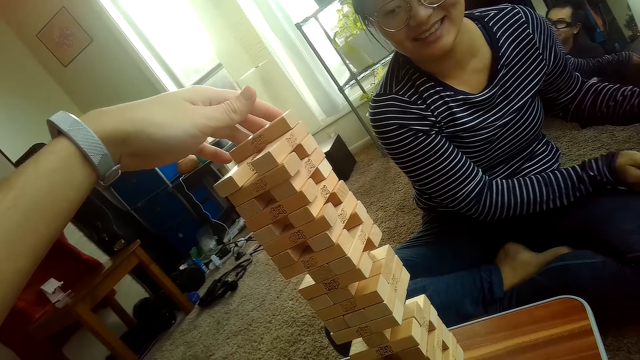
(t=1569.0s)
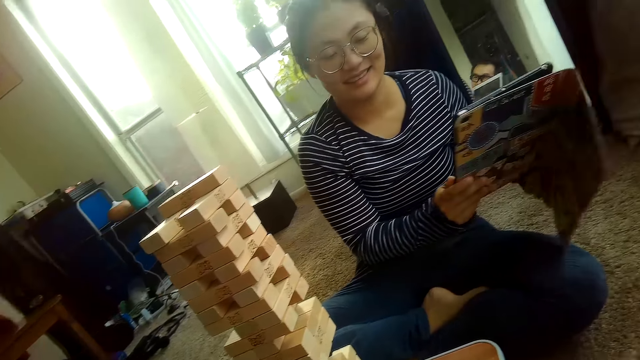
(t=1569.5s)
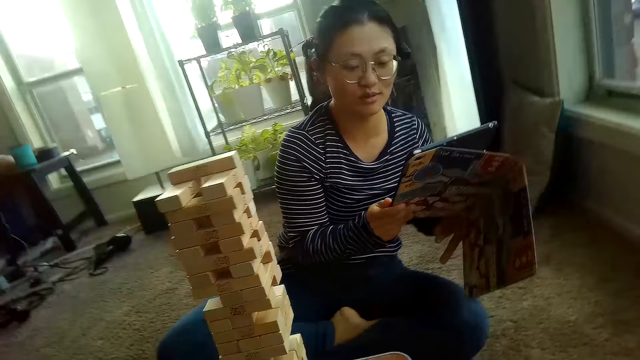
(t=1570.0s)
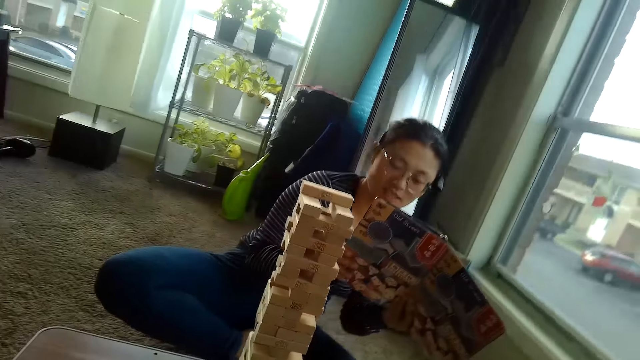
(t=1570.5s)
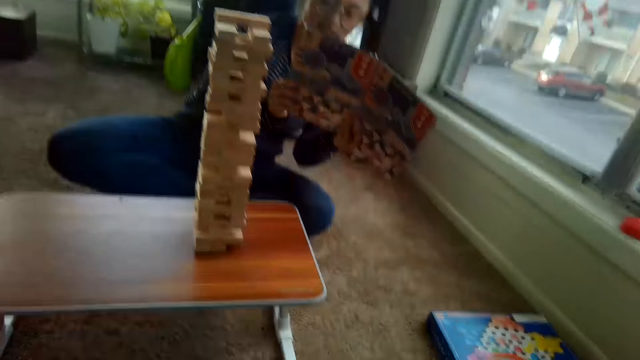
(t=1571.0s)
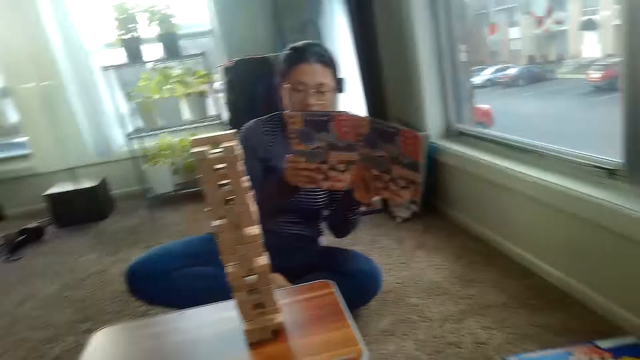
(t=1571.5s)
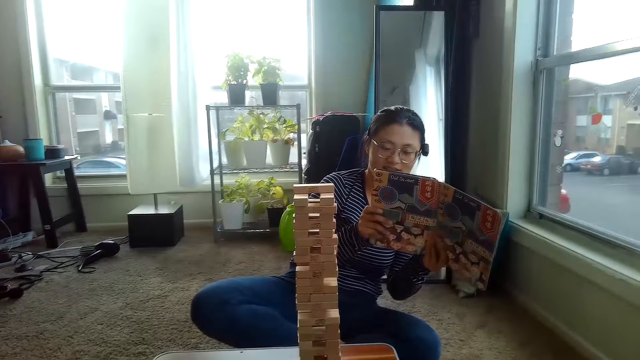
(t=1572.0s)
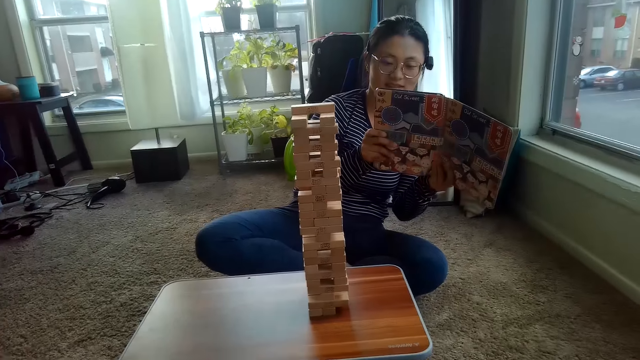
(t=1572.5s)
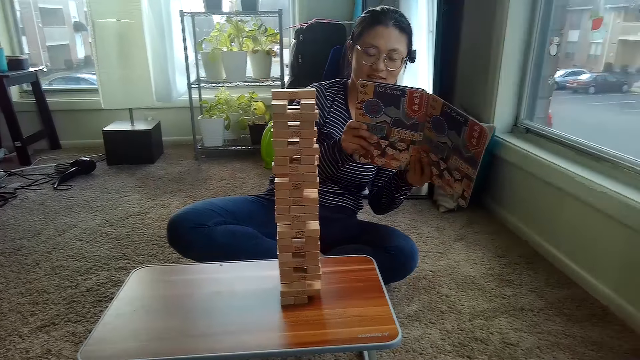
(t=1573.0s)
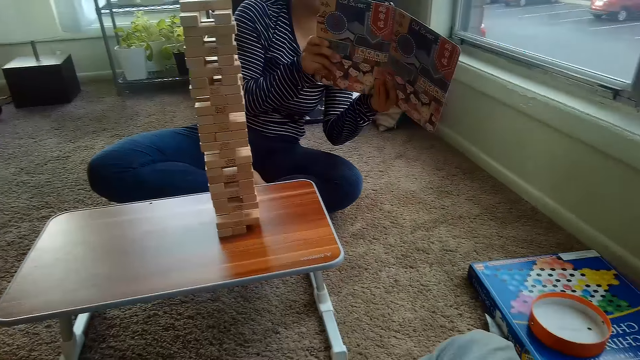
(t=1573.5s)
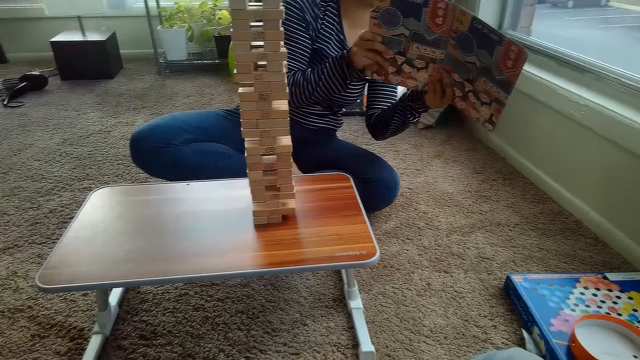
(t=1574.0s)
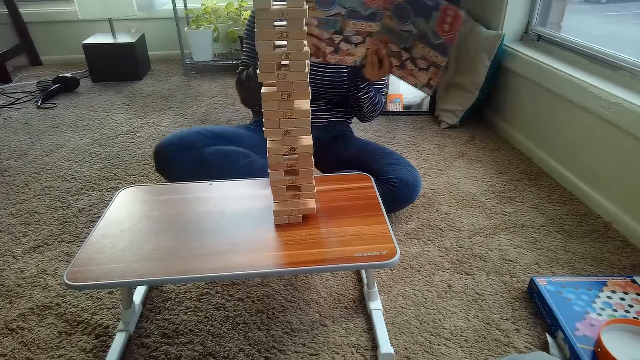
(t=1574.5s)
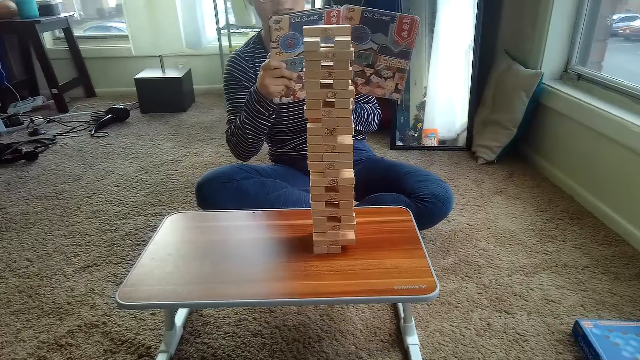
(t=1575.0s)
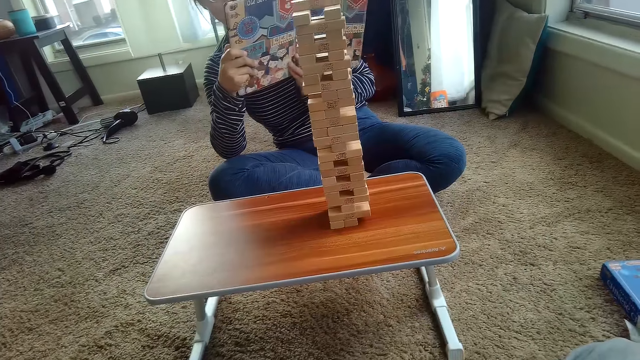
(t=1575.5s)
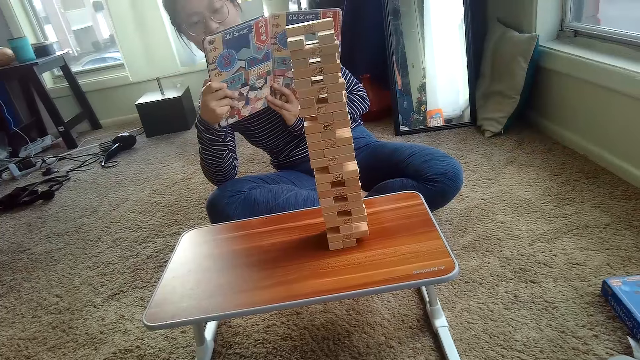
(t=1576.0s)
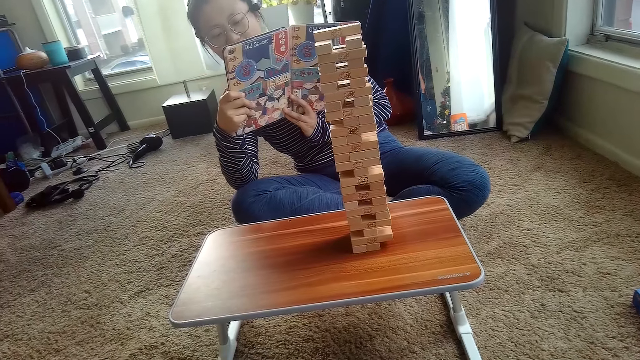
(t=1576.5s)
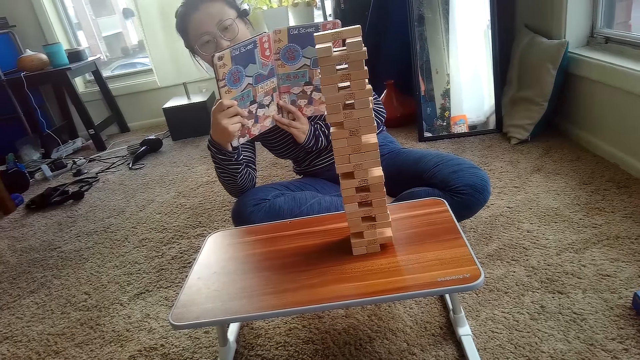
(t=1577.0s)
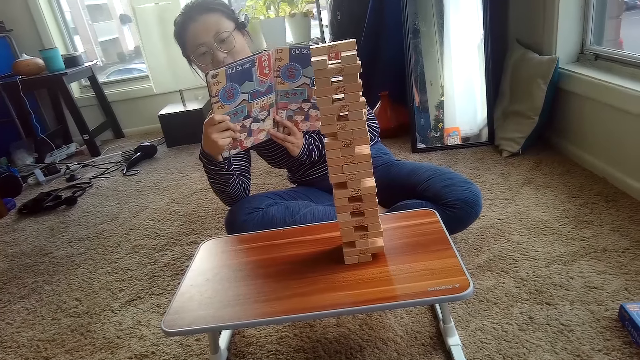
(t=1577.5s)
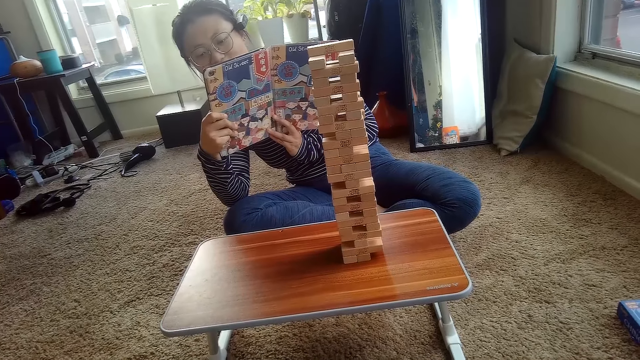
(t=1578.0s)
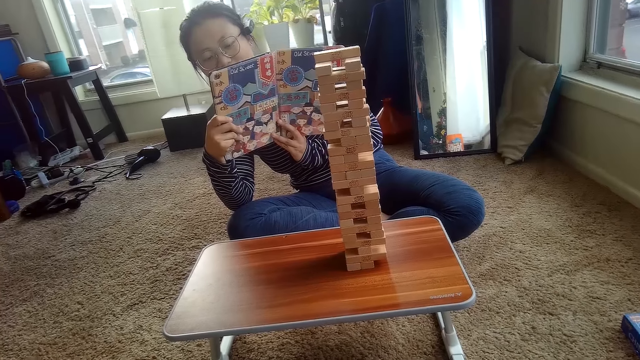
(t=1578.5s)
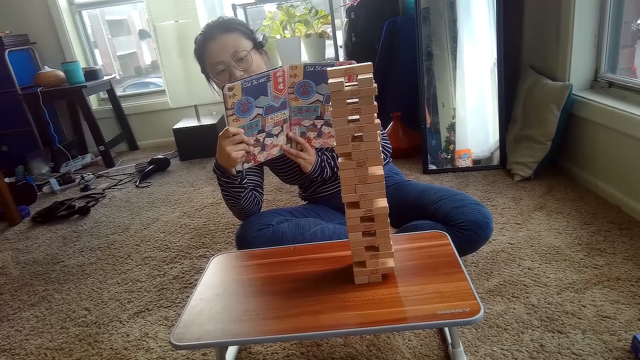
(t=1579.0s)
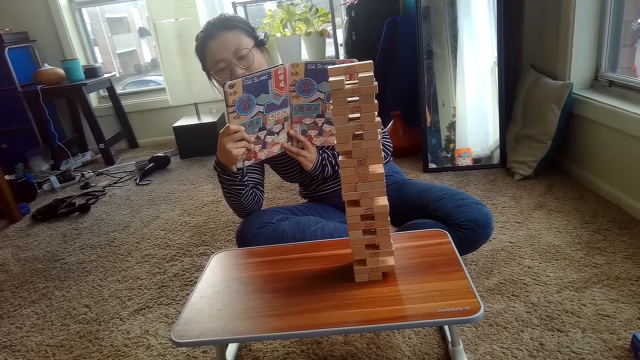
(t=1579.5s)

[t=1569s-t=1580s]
The partner holds a tablet with both hands and snaps the pile of Jenga blocks on the table with the tablet in her hands.

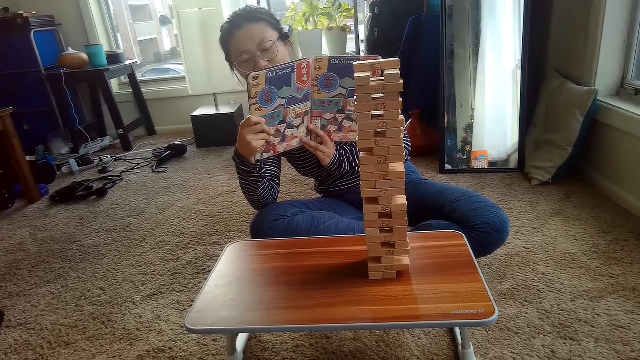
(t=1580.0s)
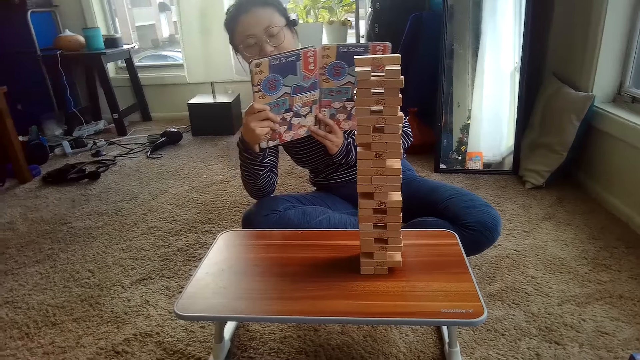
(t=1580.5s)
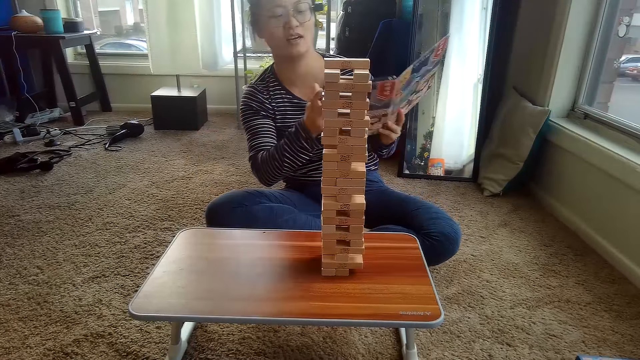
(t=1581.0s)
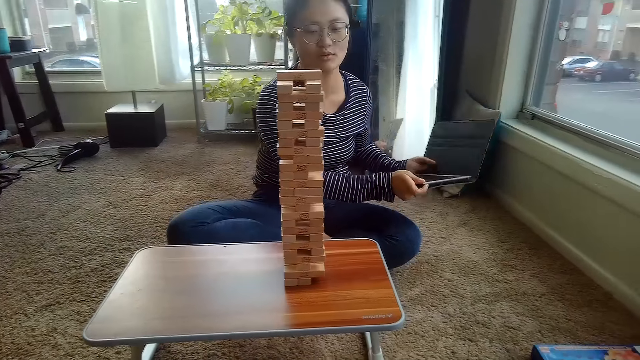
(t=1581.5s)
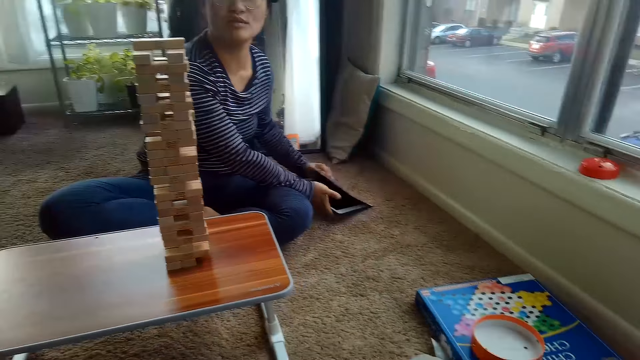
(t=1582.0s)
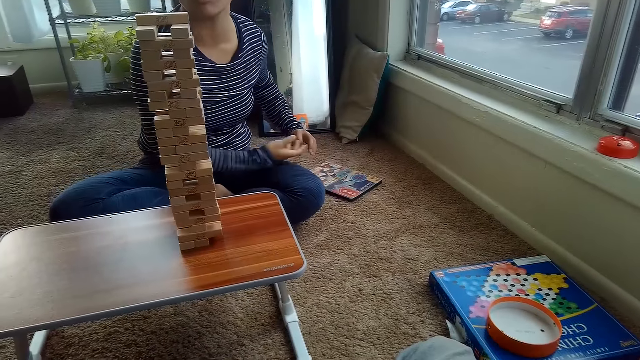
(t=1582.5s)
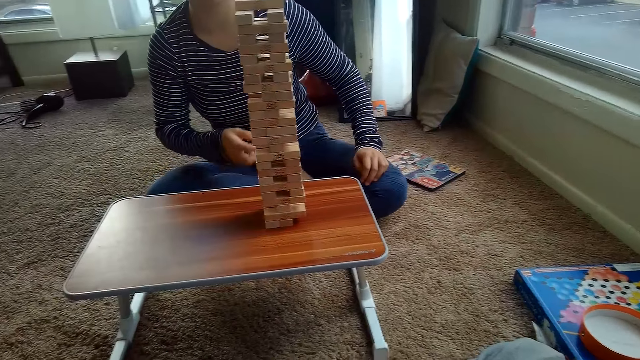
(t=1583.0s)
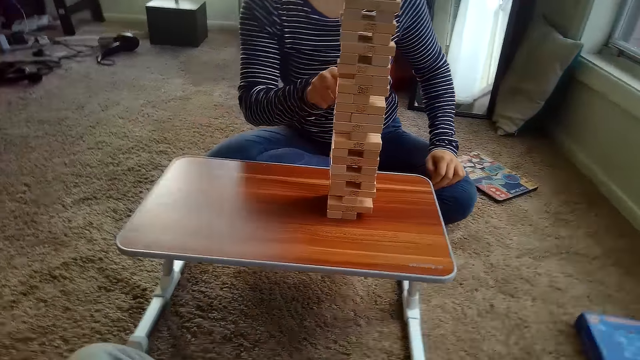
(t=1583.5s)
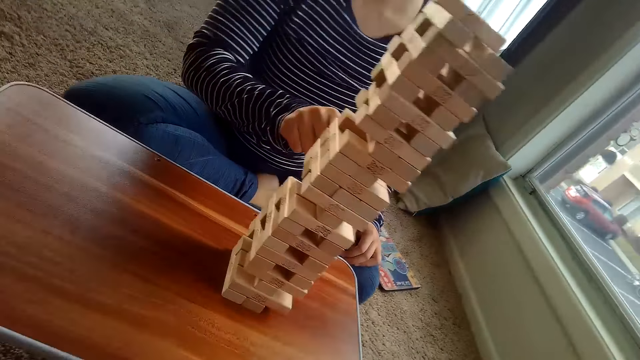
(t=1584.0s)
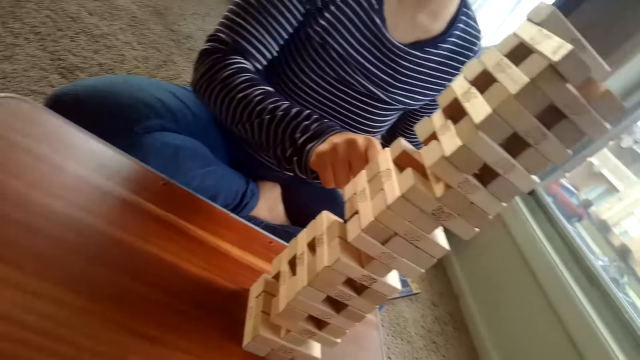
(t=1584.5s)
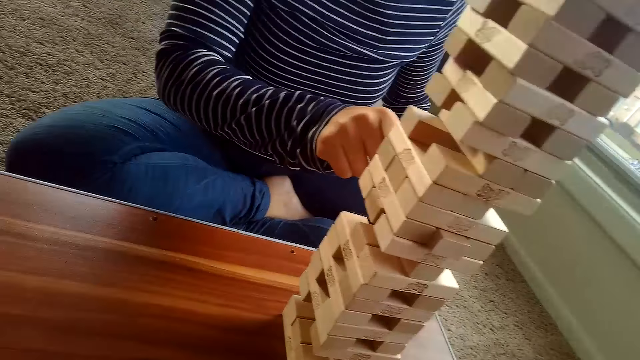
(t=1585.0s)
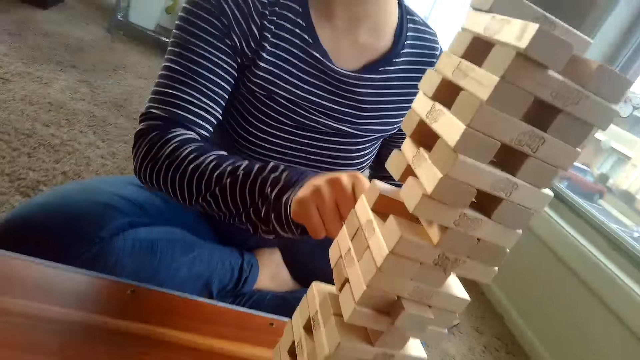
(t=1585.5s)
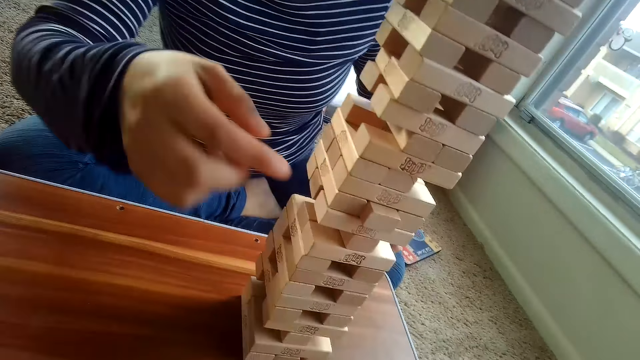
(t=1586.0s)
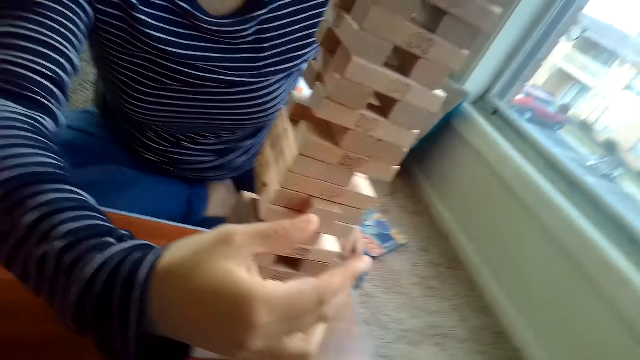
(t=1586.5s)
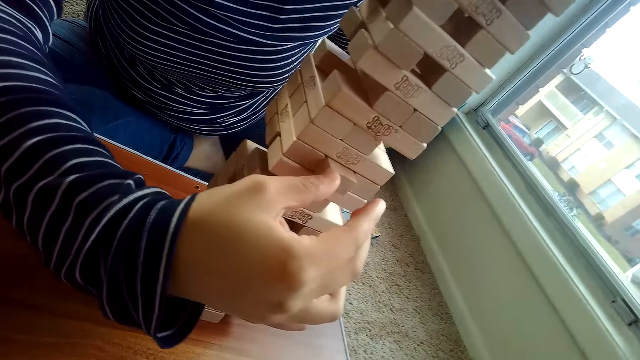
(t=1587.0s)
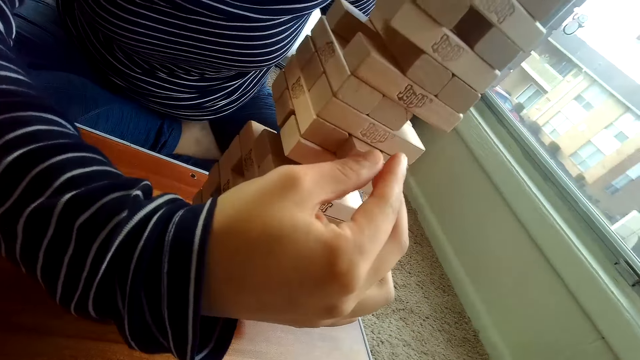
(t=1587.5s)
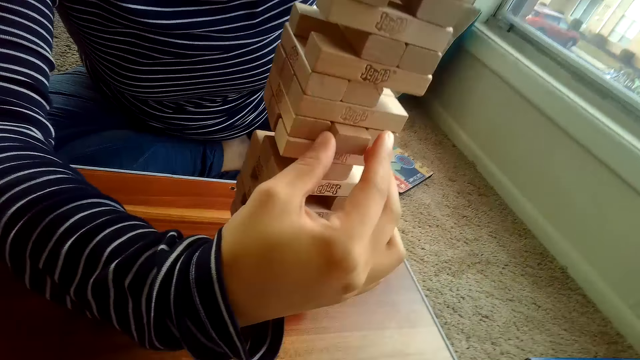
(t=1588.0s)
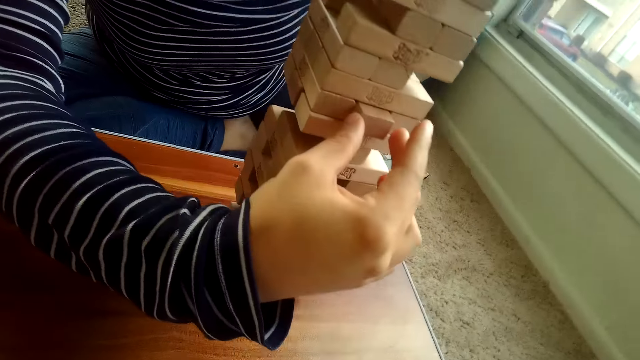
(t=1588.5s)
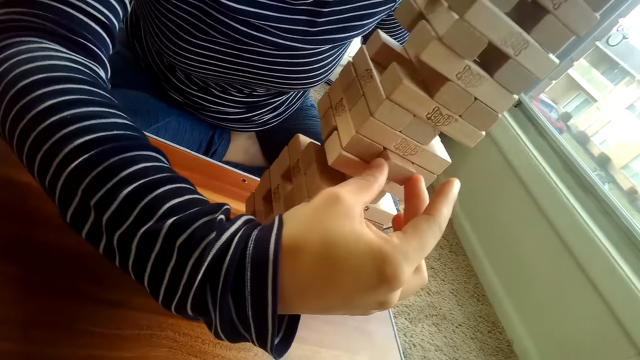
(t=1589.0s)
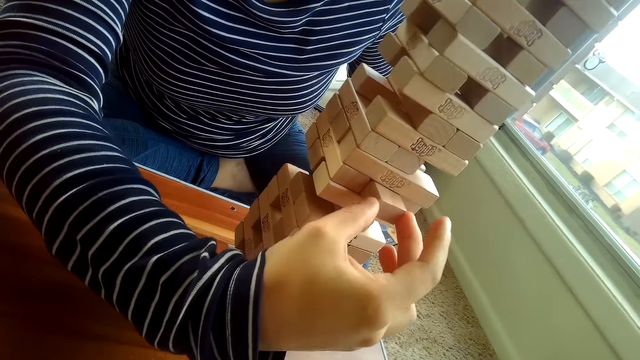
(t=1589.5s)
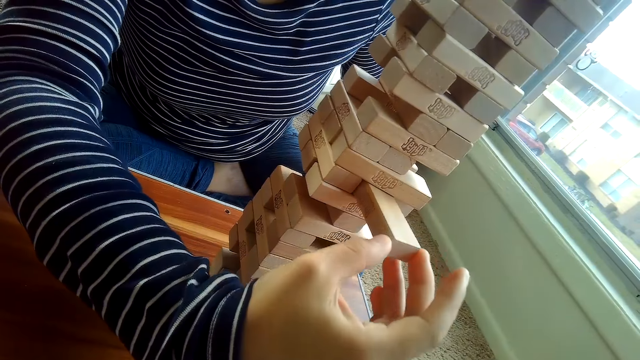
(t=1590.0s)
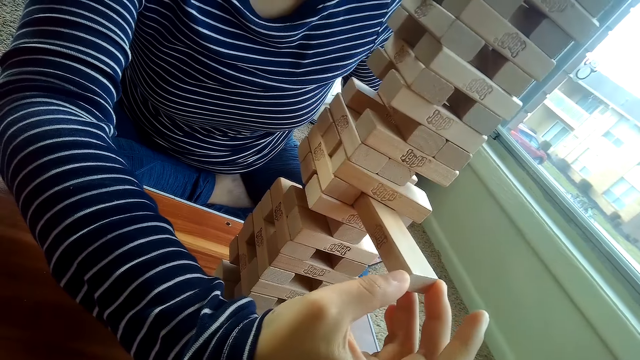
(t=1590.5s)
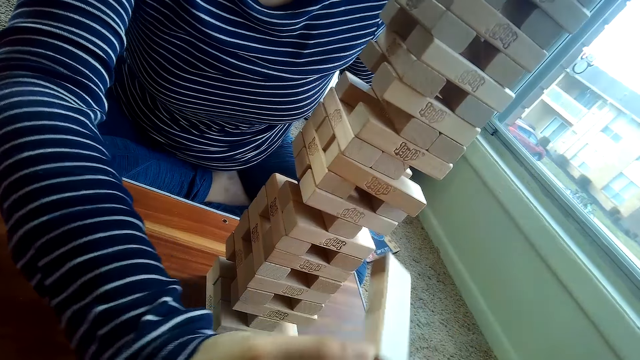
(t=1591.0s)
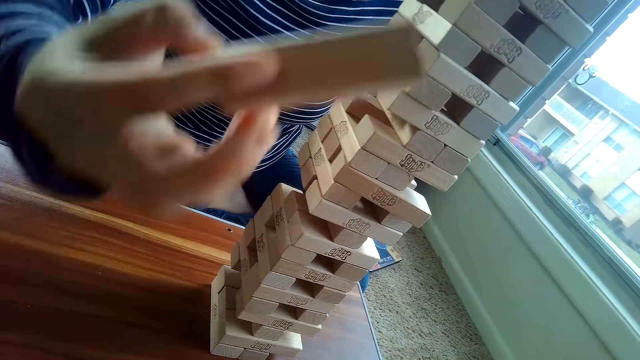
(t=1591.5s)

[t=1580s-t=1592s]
The partner drops the tablet on the floor with both hands, presses a block, and removes the Jenga block from the pile of Jenga blocks on the table with her right hand.
